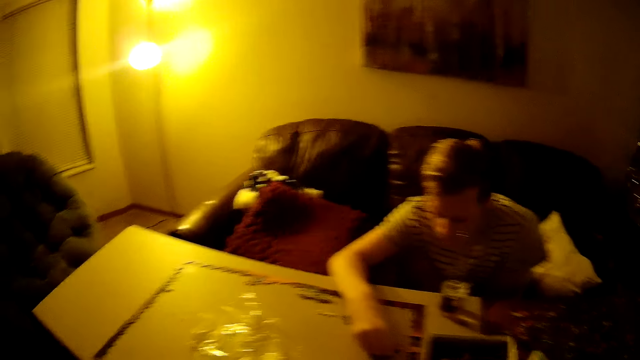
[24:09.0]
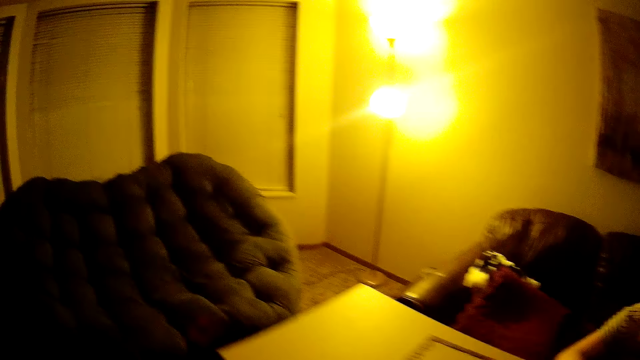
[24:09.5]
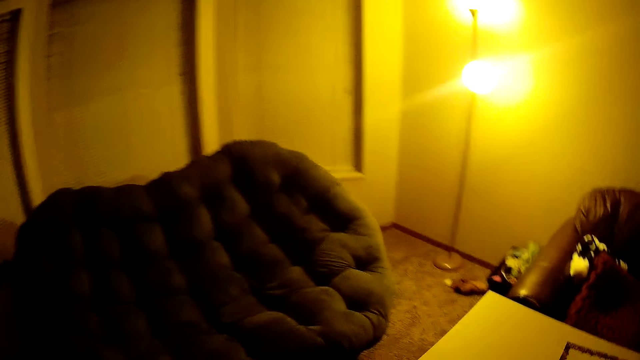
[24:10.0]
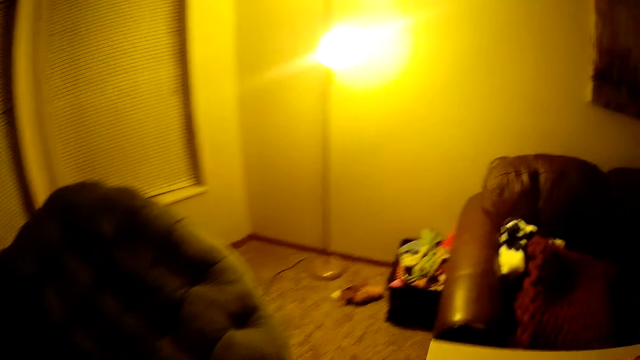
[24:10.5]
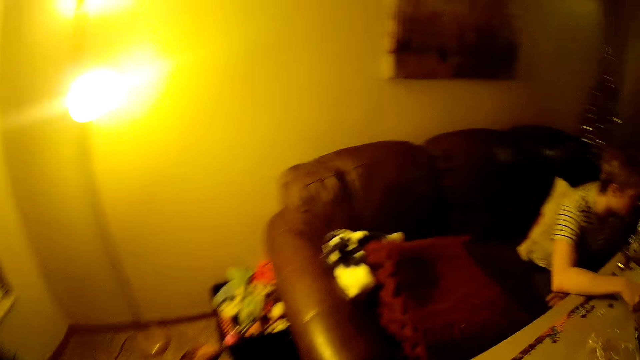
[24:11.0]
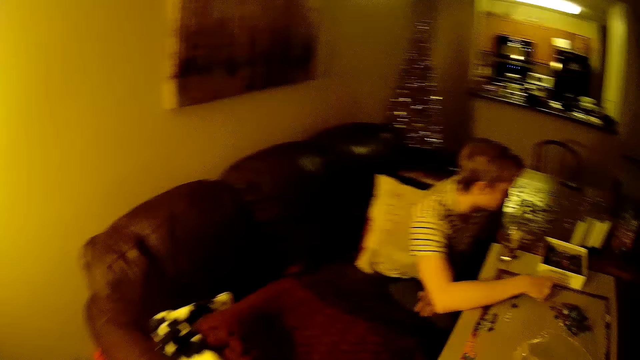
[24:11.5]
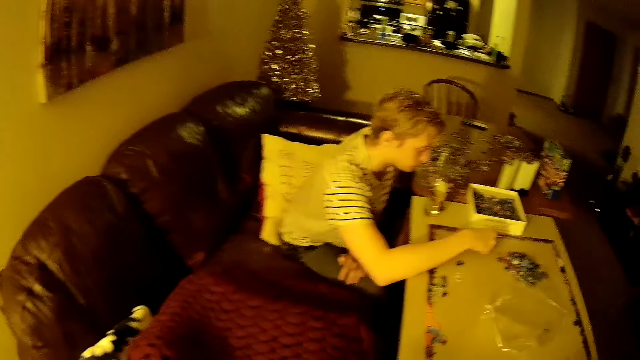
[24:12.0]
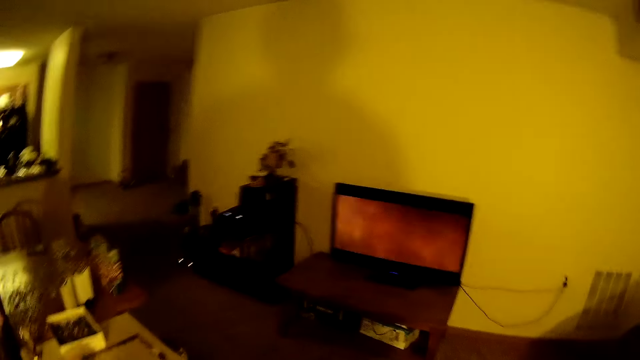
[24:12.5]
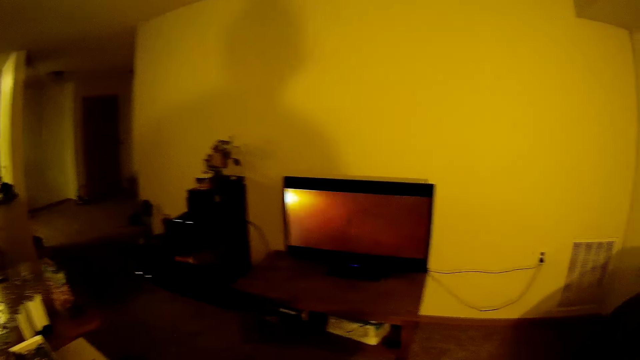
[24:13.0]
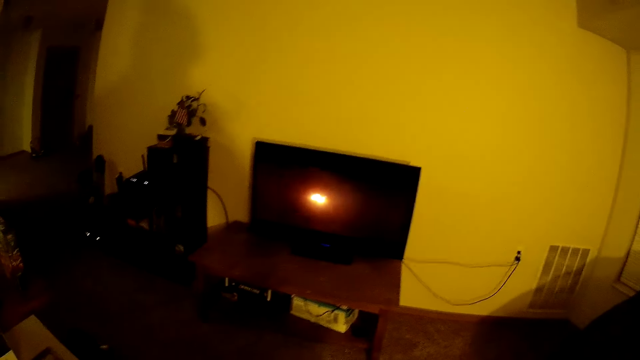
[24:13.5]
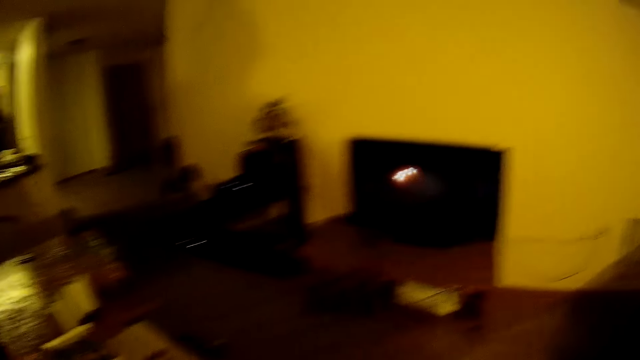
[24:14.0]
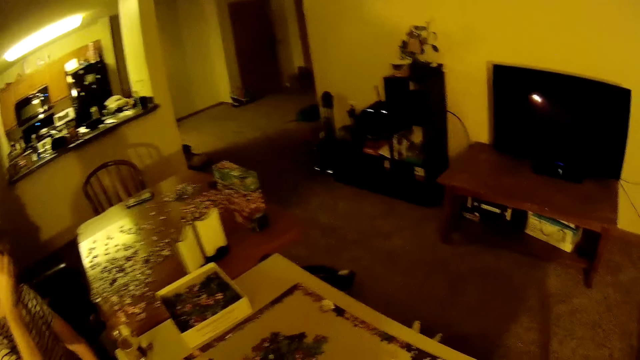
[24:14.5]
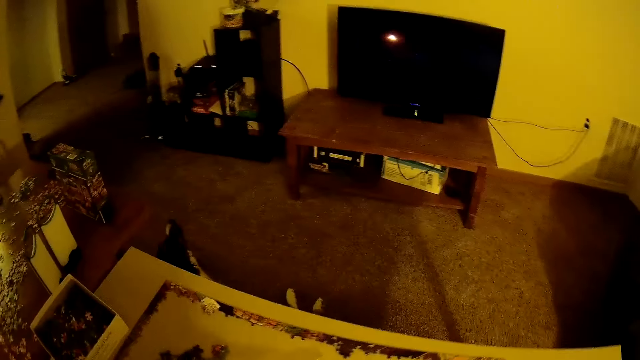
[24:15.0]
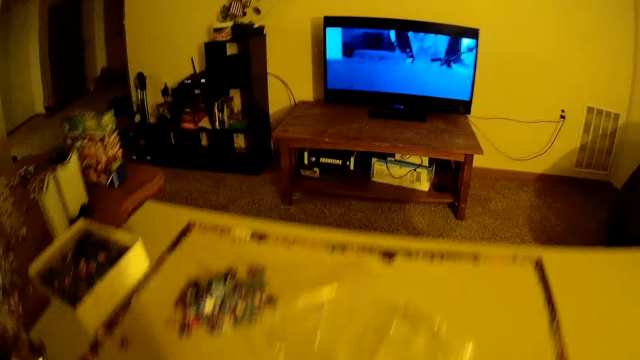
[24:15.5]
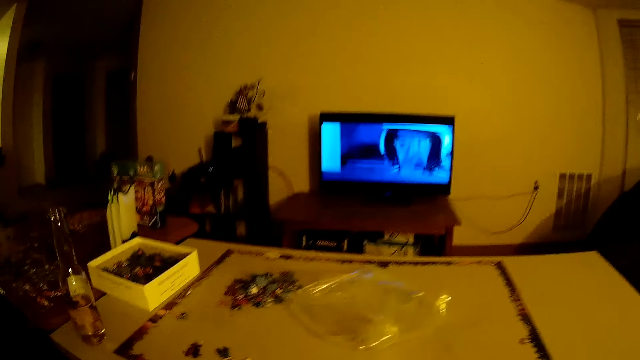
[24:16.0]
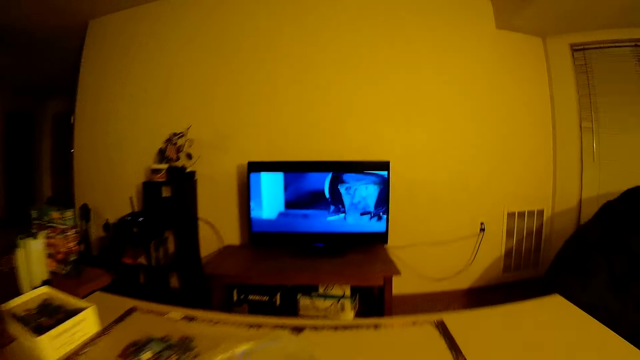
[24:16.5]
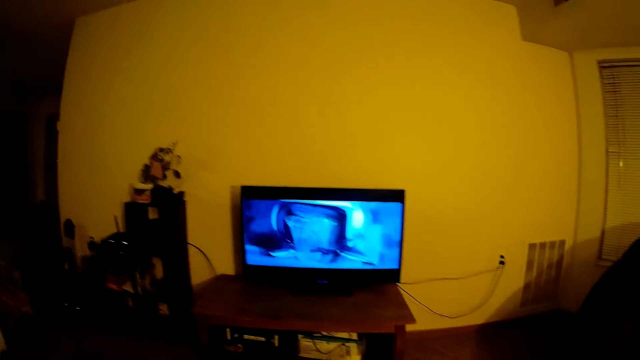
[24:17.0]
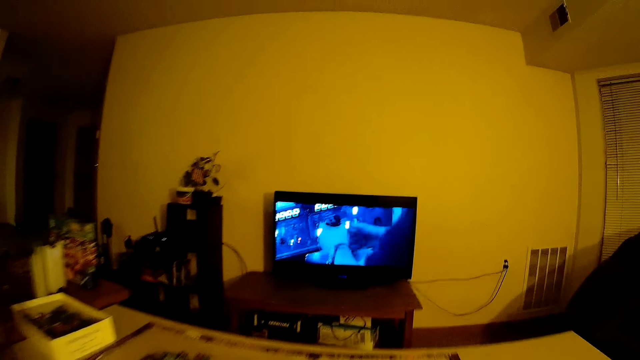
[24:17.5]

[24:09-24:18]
The camera wearer watches the television.

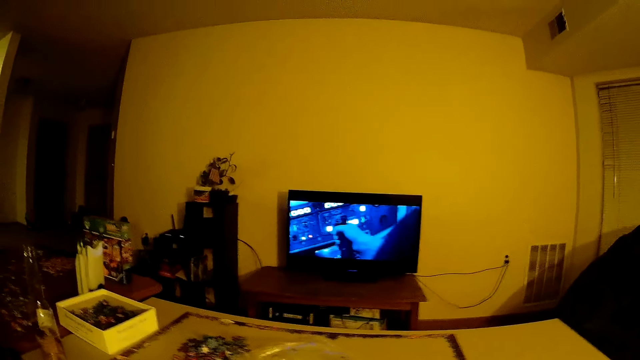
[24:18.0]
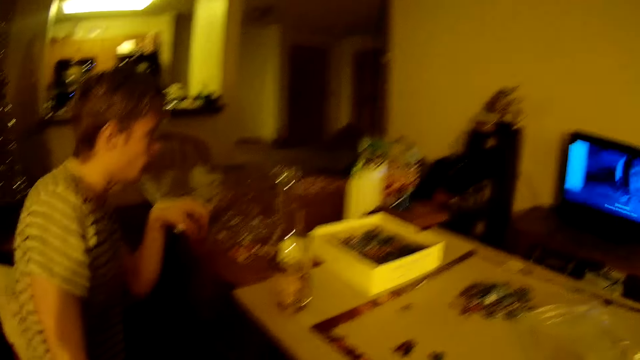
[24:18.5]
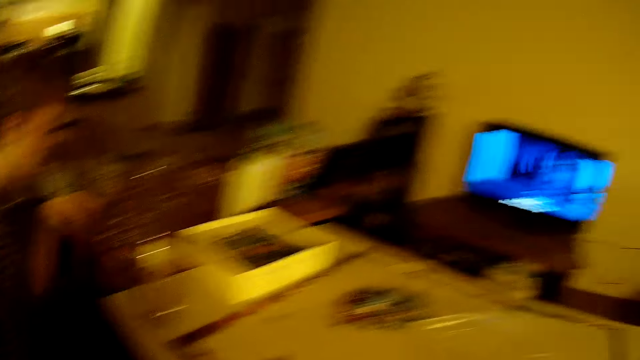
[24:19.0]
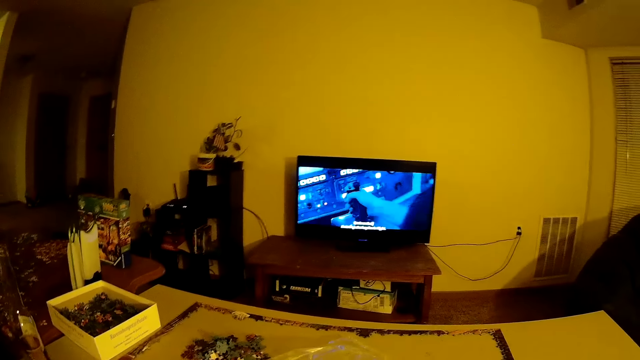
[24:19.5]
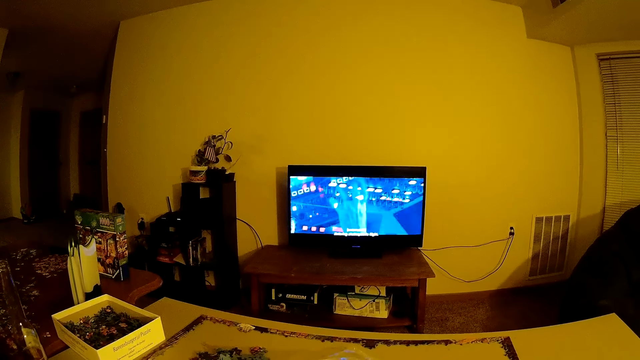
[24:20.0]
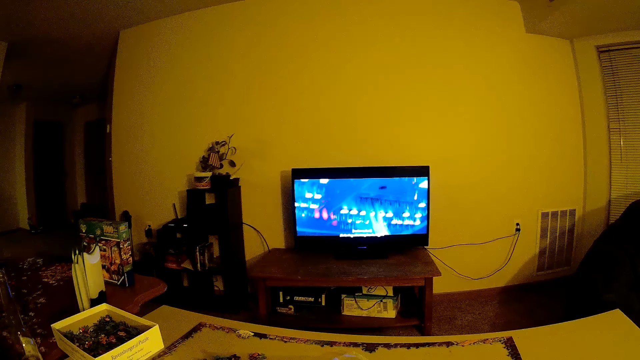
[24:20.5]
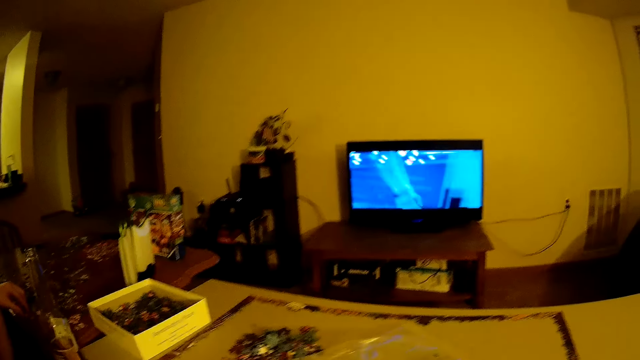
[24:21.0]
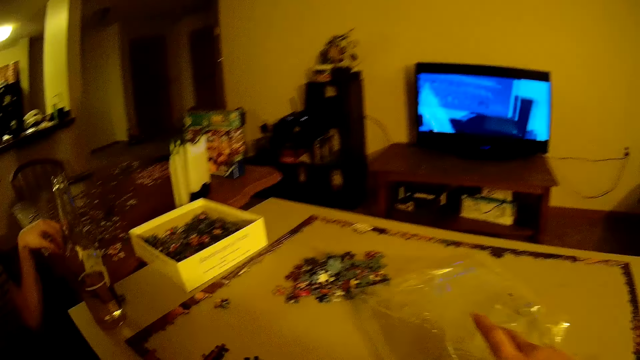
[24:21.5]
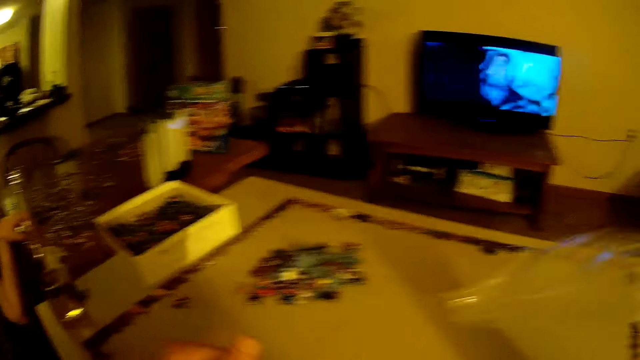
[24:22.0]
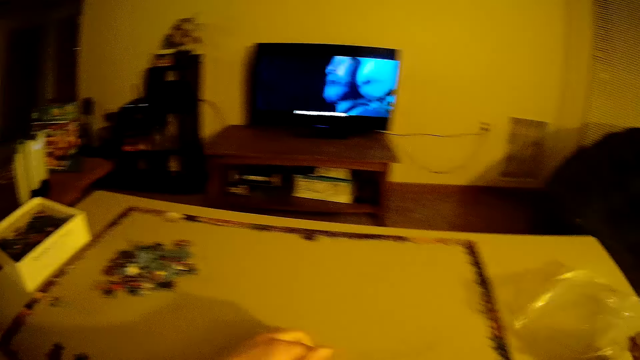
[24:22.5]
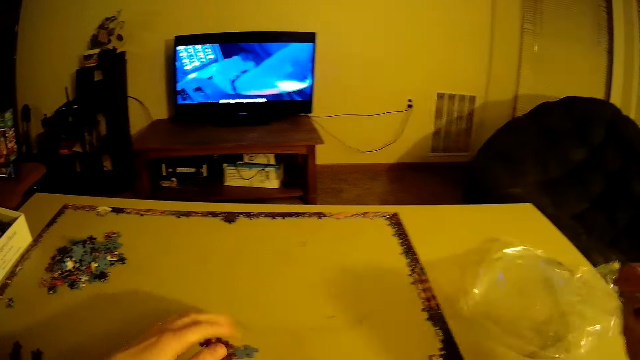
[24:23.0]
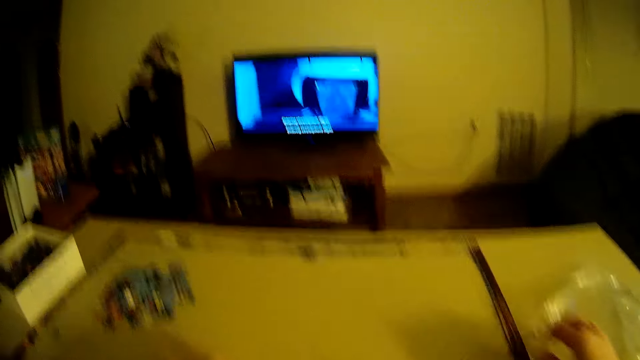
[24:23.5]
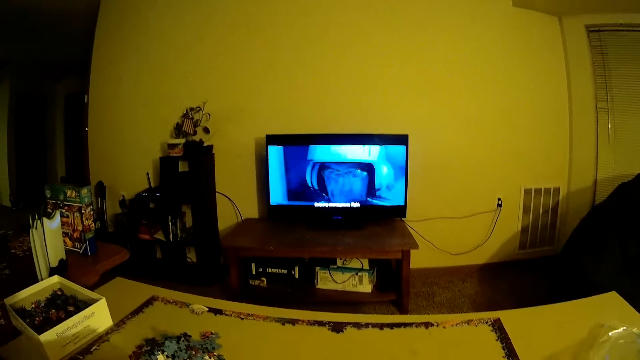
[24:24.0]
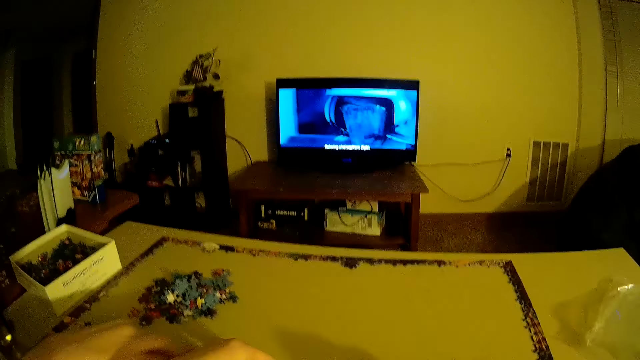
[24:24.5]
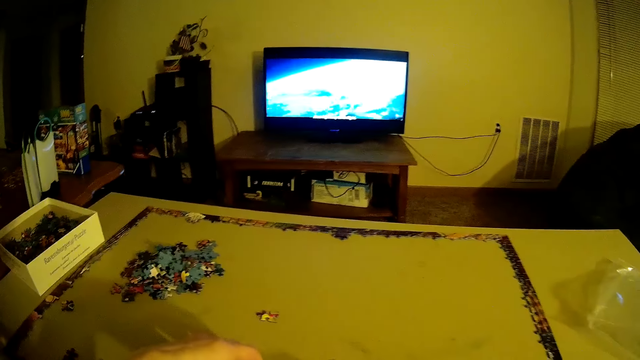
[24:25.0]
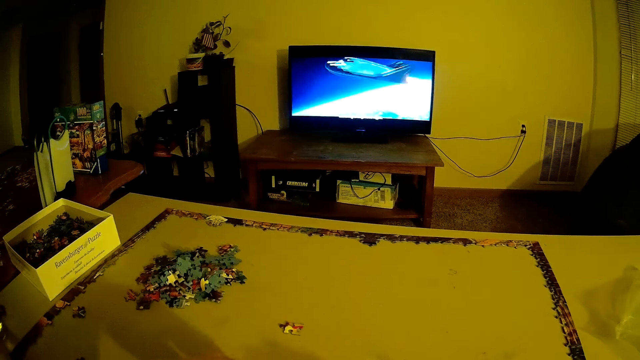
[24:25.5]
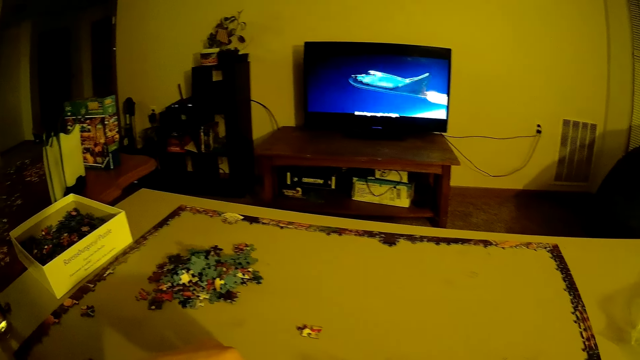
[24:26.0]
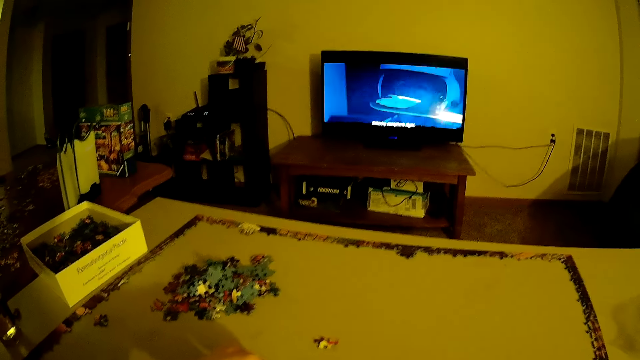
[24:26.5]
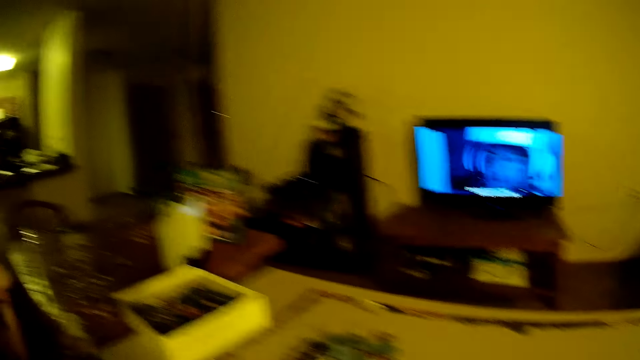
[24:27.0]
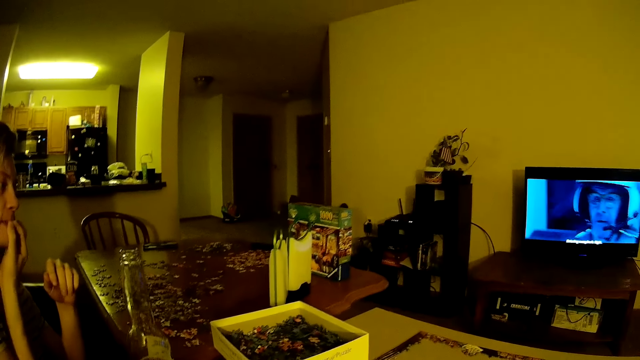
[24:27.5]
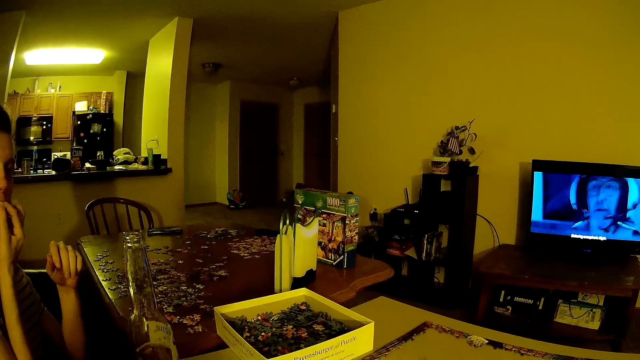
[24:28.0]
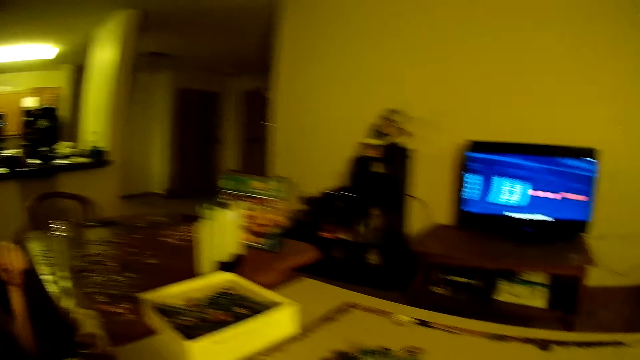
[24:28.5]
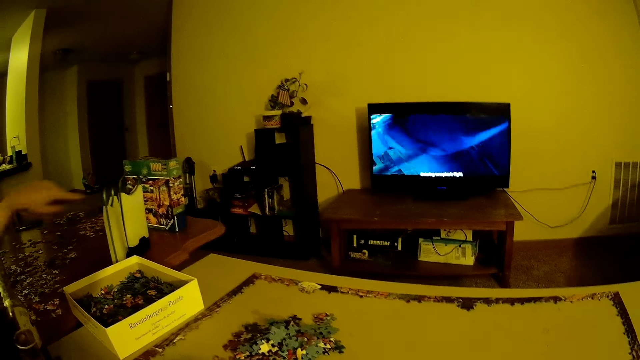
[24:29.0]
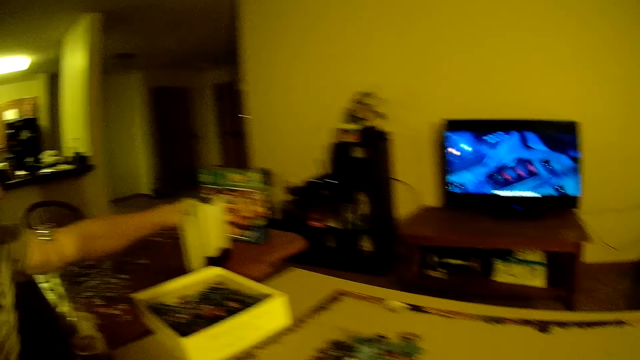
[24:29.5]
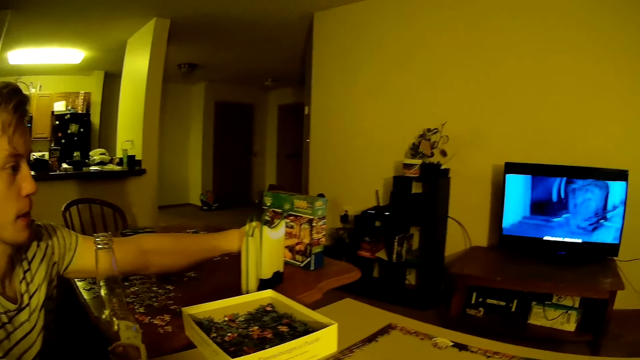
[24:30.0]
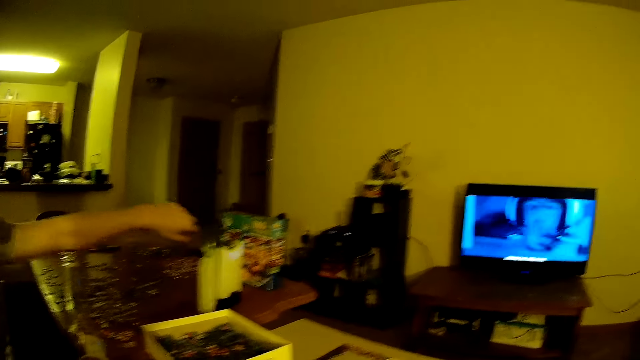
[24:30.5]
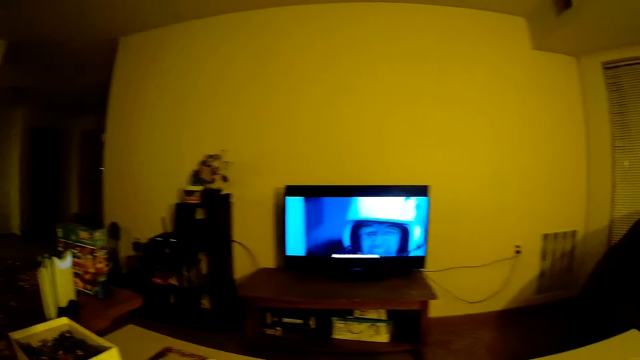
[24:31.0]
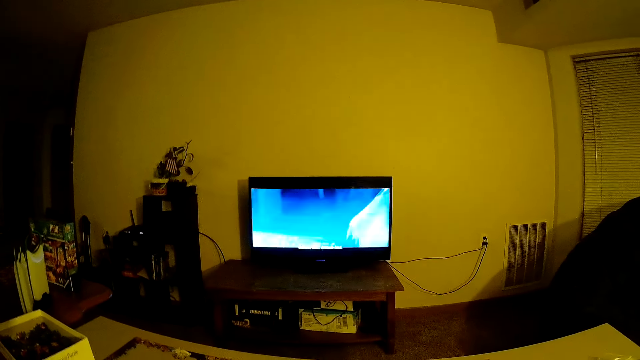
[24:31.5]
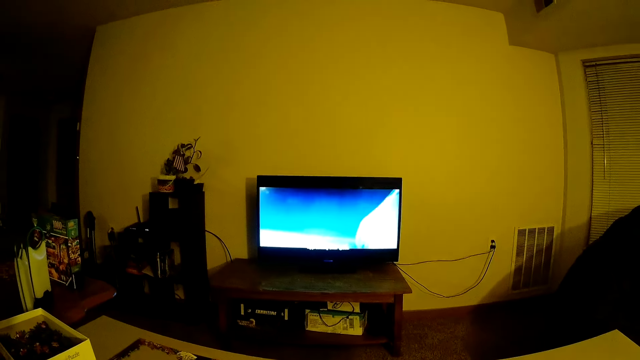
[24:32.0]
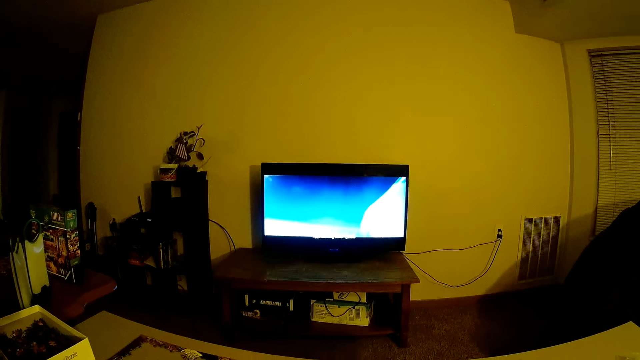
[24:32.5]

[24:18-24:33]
A man assembles the jigsaw. The camera wearer looks at the man. They watch the television. They pick a nylon paper from the table. They place the nylon paper on the table. They slide a card on the table. The man stretches his hand. The camera wearer looks at the man. They watch the television.
